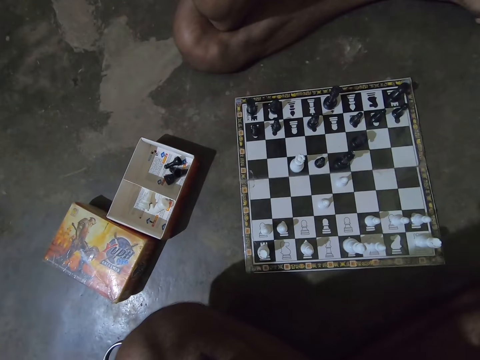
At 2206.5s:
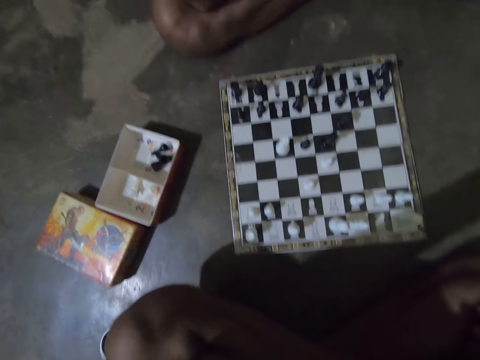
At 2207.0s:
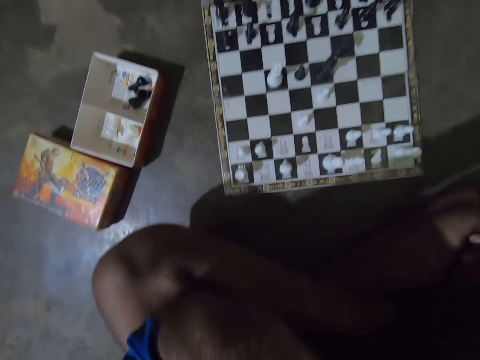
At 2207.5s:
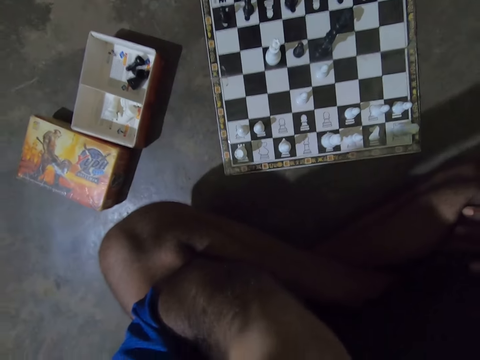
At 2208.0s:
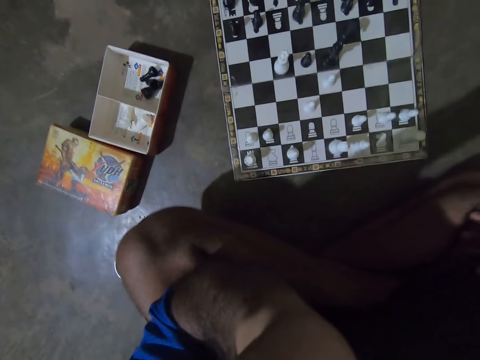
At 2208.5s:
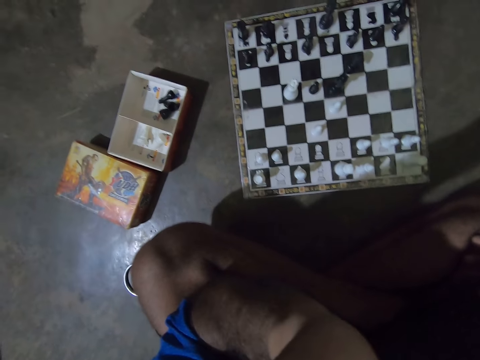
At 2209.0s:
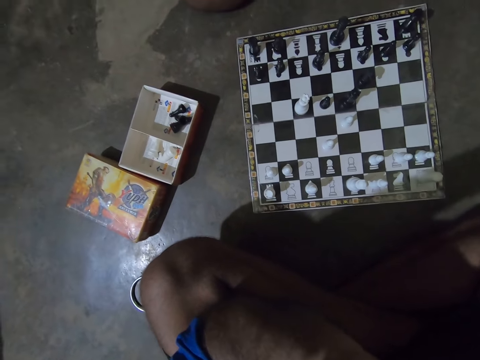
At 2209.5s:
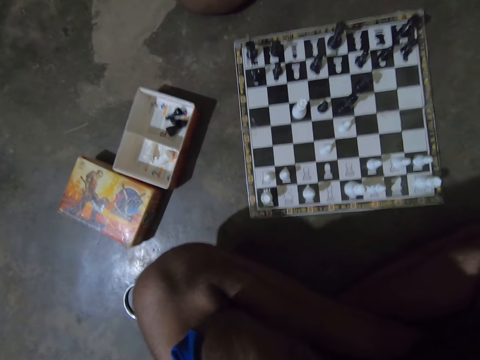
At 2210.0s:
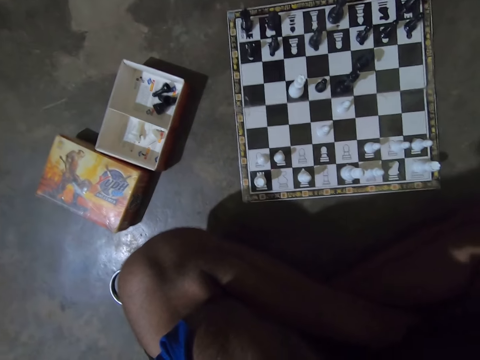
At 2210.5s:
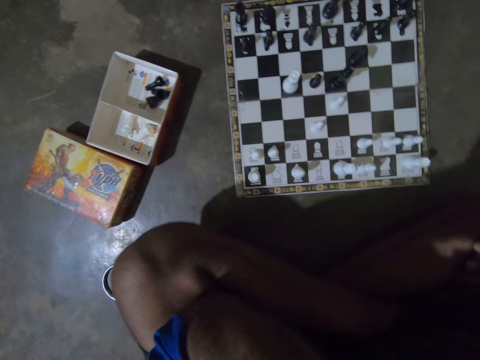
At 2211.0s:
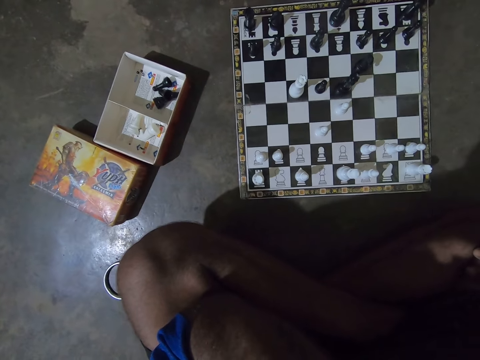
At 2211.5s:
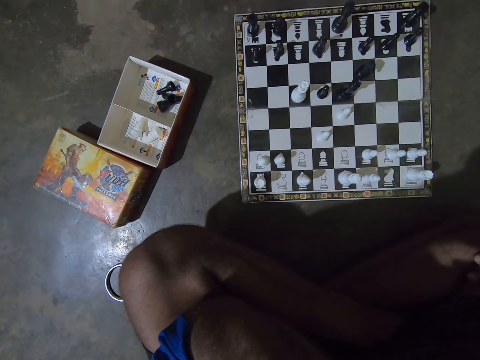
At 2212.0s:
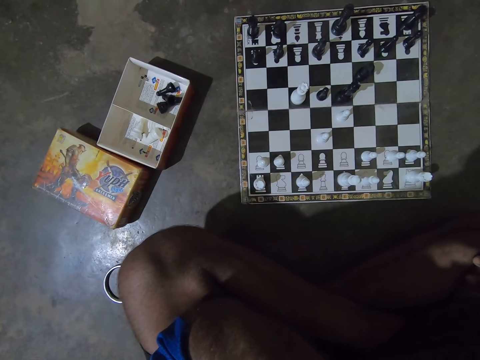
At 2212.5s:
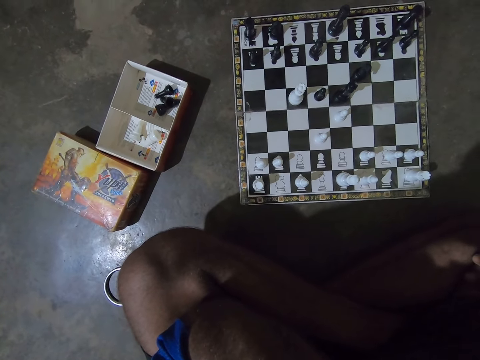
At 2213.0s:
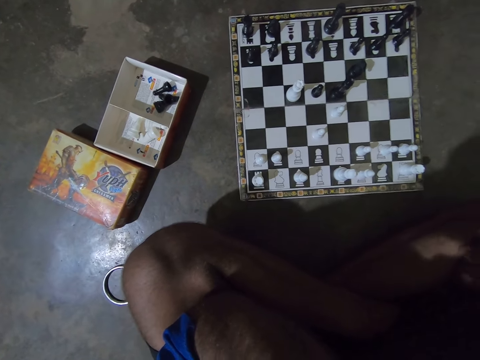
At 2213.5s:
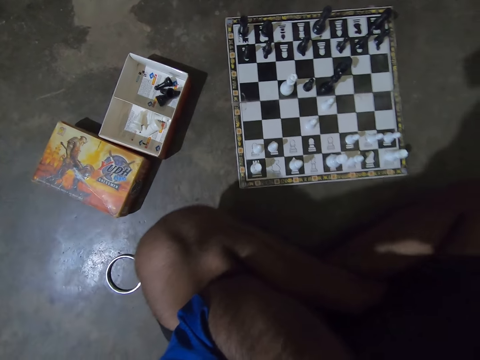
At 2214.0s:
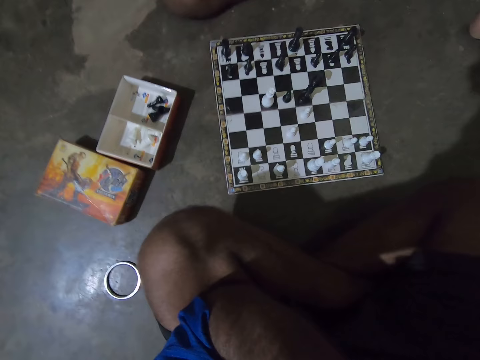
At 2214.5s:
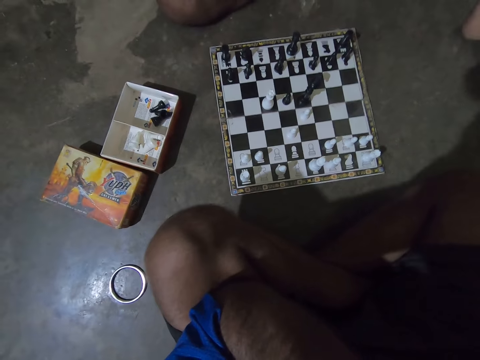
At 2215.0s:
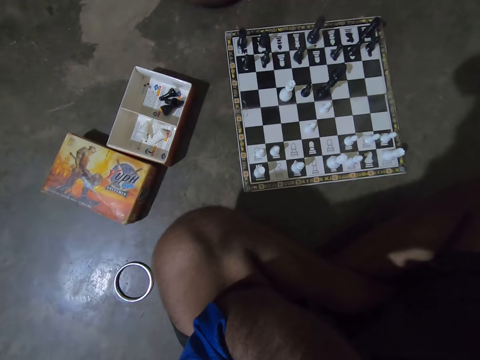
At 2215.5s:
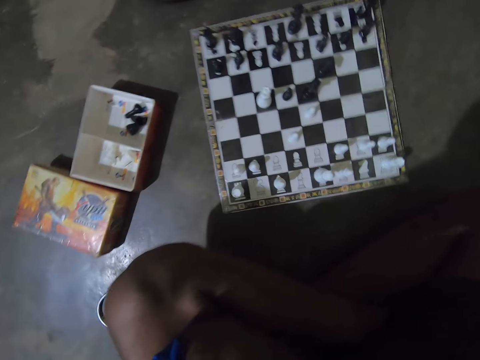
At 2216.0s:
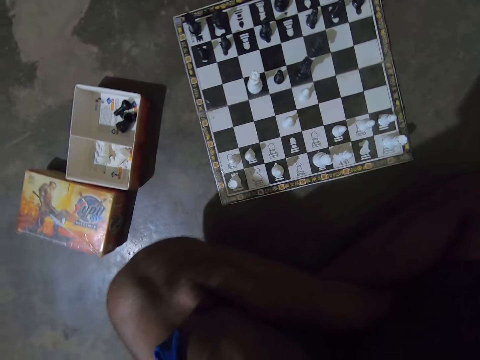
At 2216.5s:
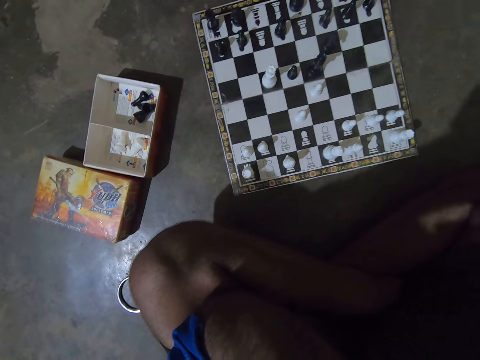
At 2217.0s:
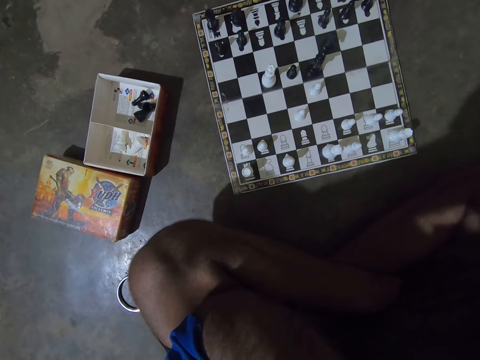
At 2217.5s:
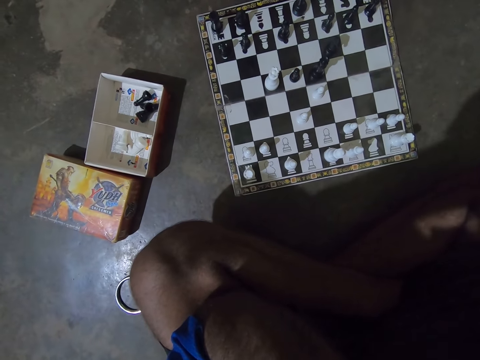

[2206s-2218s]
The camera wearer moves a hand. They reposition themselves slightly on the floor.

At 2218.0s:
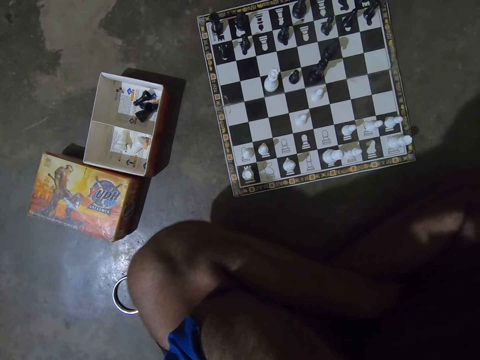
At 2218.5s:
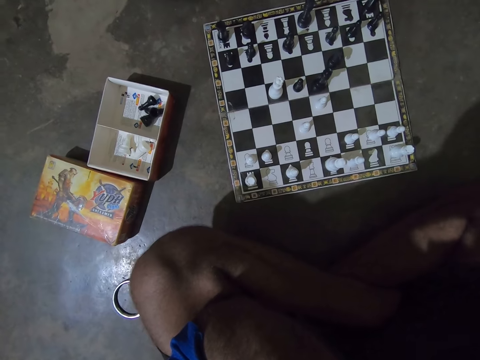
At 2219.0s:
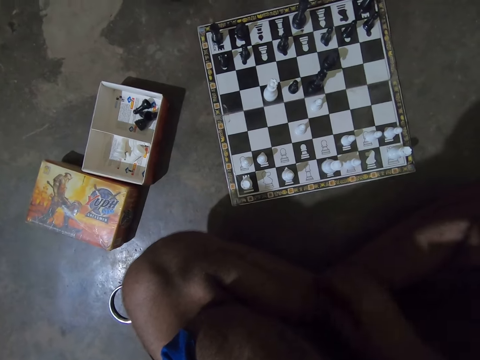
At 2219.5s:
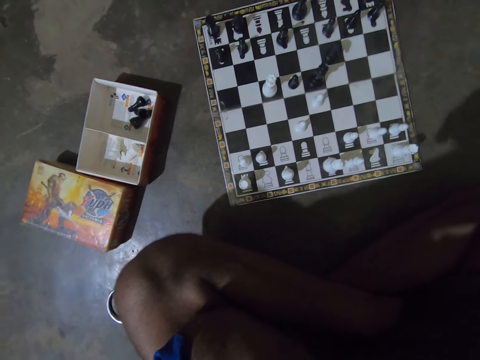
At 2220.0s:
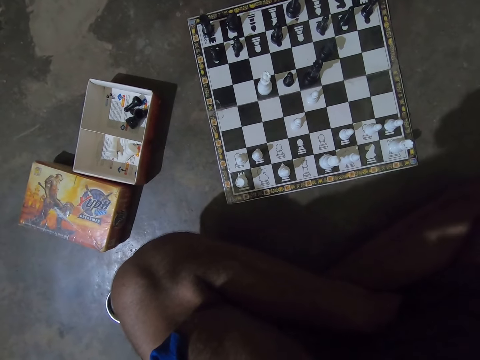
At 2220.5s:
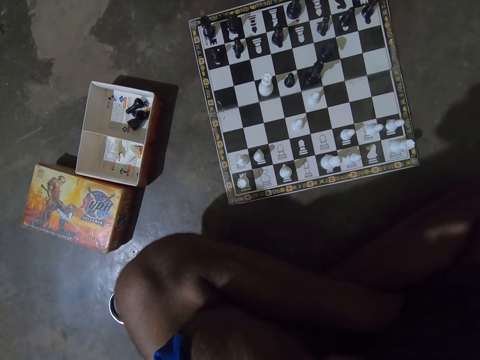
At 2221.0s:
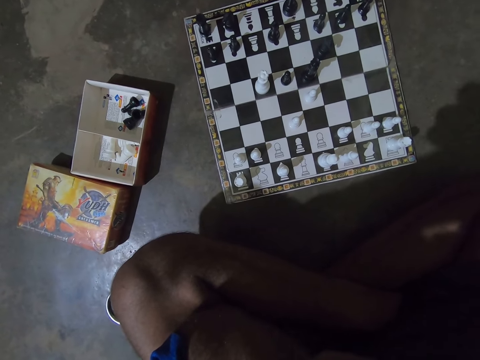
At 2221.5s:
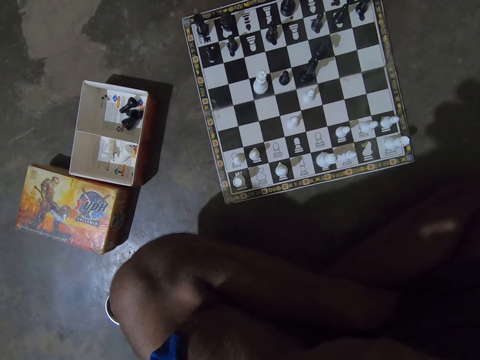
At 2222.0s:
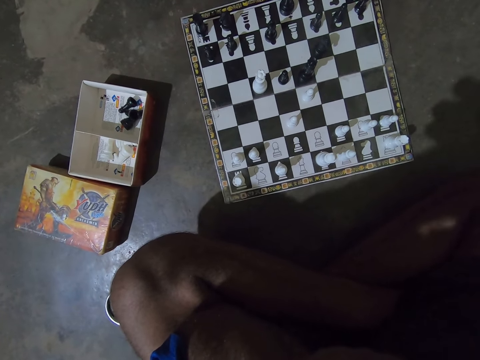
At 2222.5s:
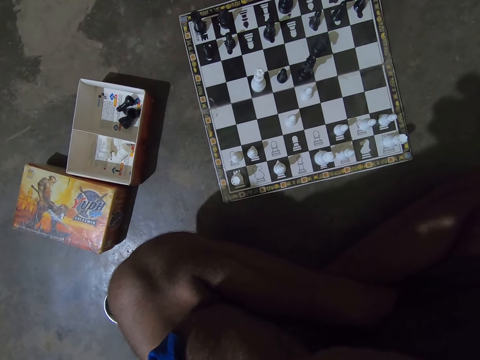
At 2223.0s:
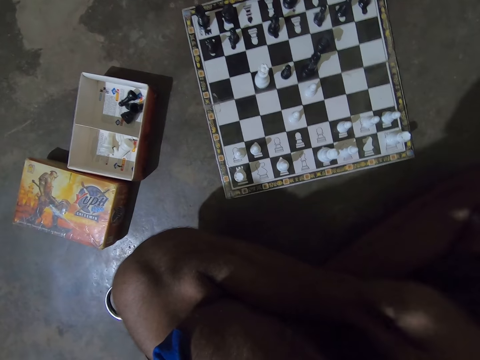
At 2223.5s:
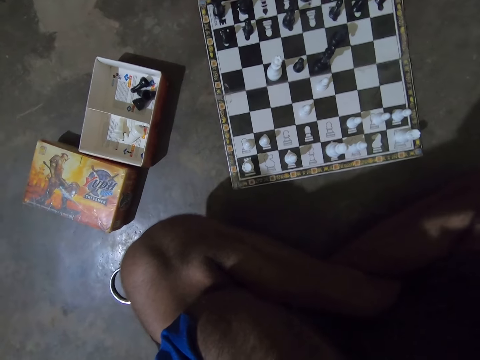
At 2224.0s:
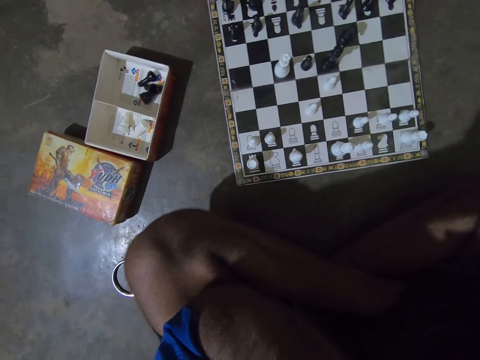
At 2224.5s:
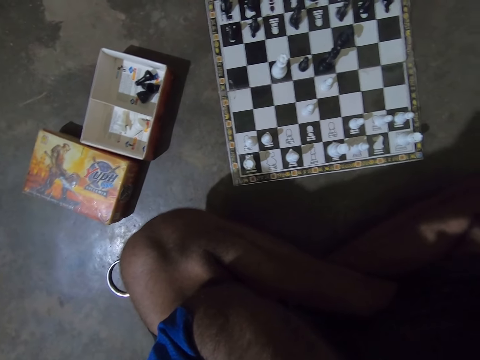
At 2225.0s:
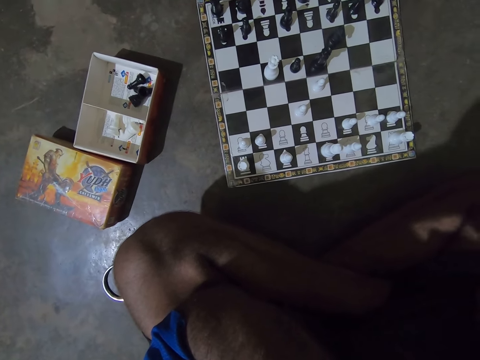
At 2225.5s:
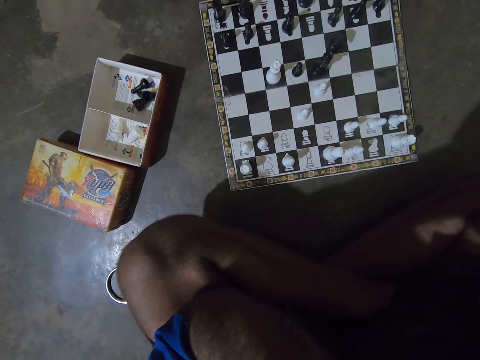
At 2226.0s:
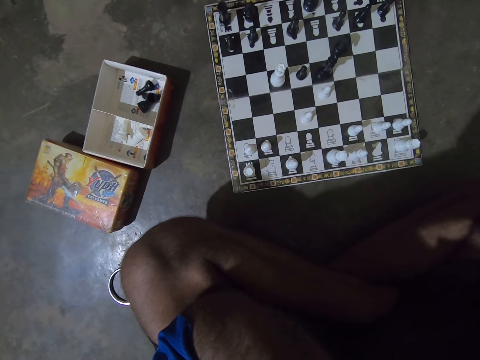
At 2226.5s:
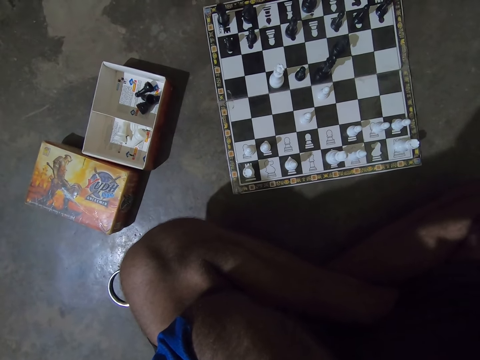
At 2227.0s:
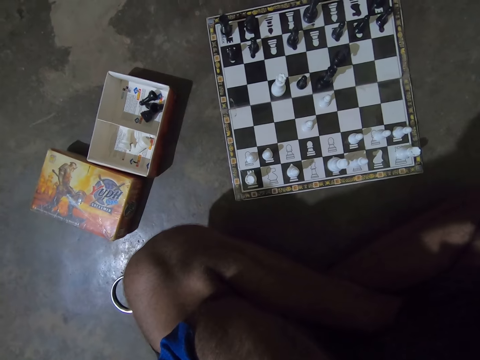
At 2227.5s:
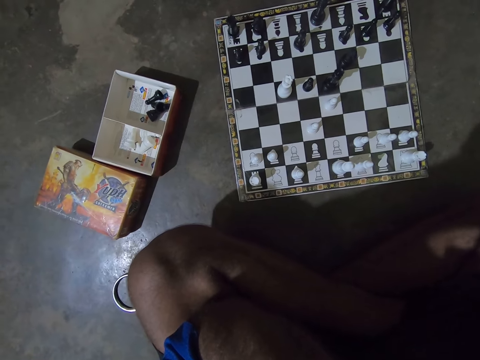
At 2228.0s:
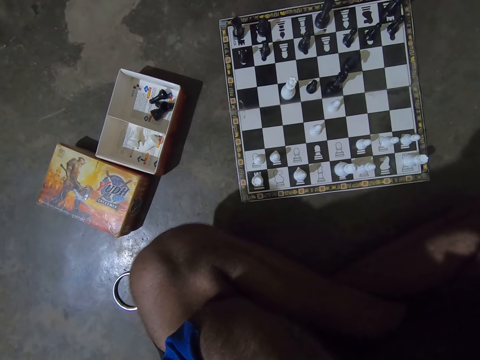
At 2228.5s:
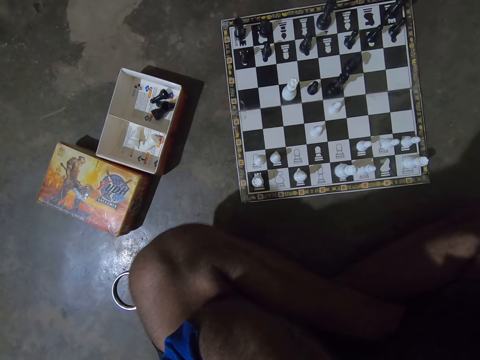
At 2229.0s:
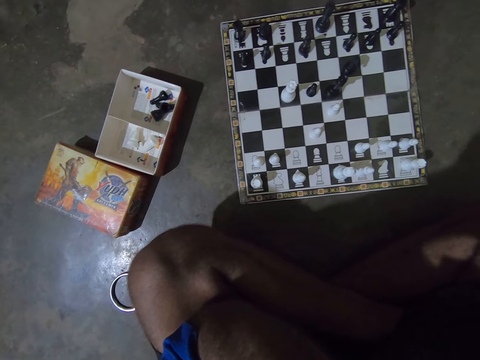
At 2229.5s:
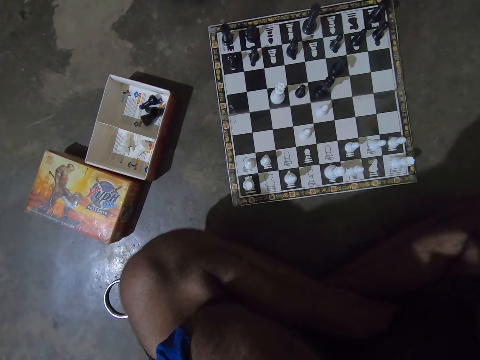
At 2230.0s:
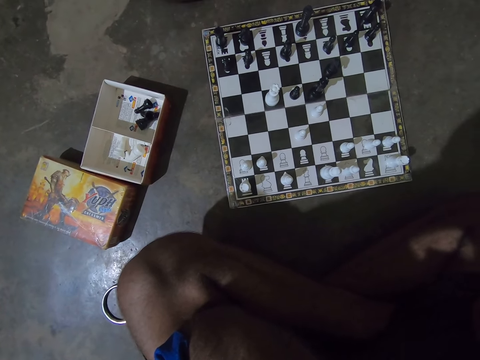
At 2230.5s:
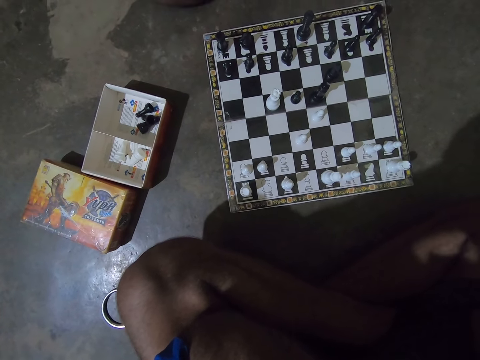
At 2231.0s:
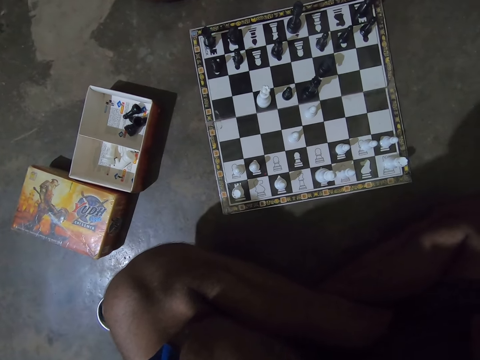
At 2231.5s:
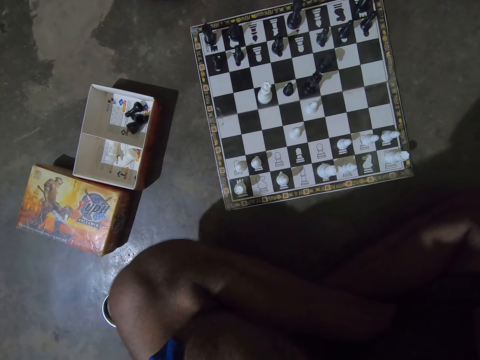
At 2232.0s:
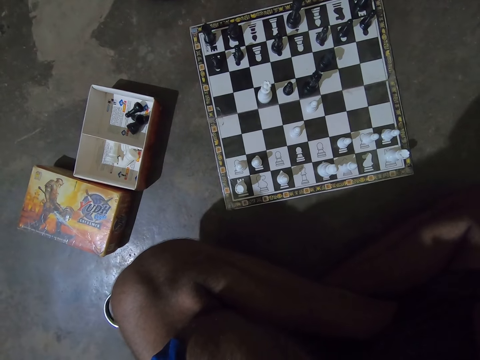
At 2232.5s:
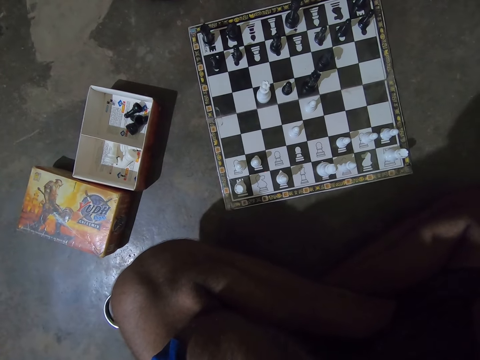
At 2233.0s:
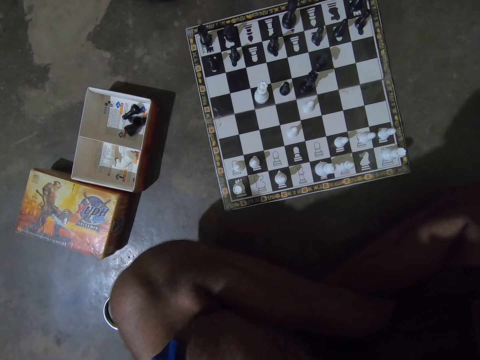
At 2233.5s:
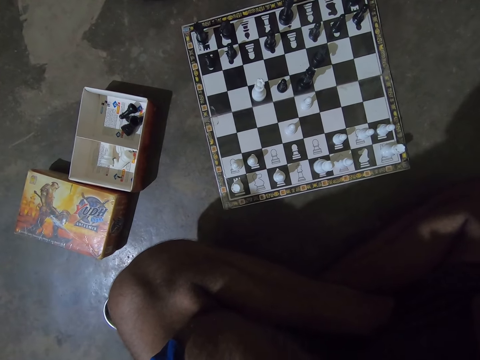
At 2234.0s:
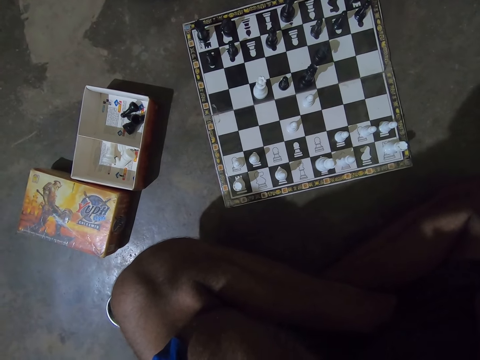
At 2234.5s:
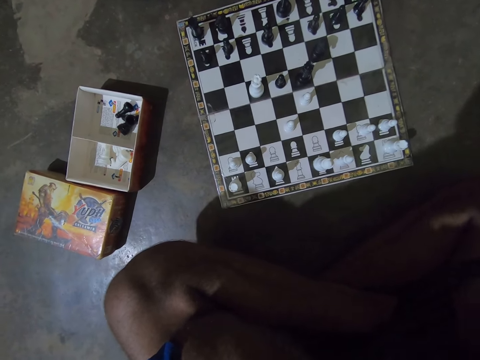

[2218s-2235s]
The camera wearer lifts a hand. He lowers his right hand.
